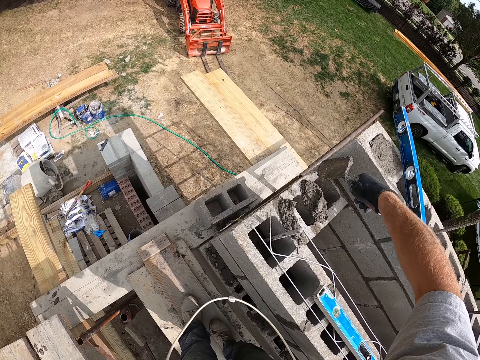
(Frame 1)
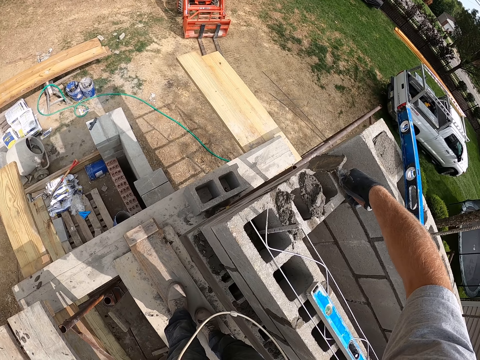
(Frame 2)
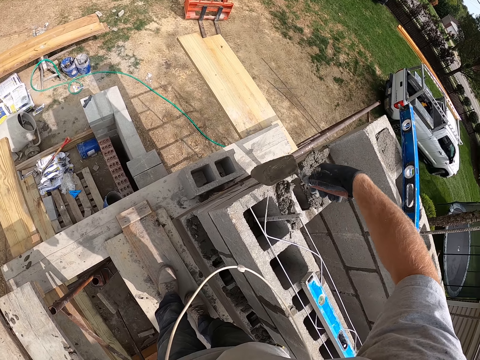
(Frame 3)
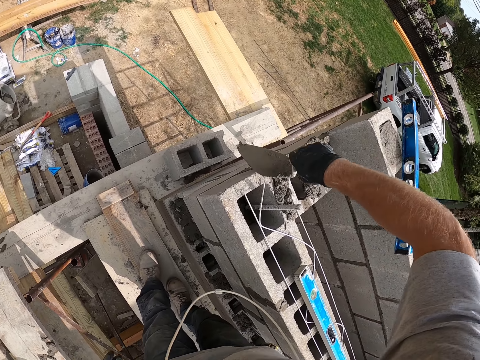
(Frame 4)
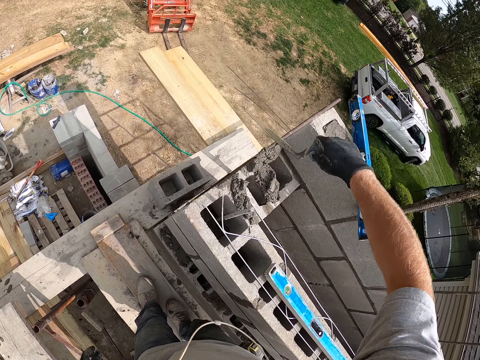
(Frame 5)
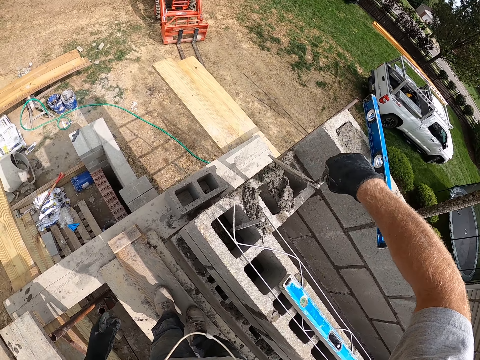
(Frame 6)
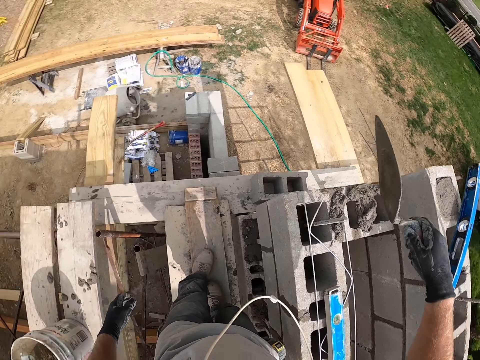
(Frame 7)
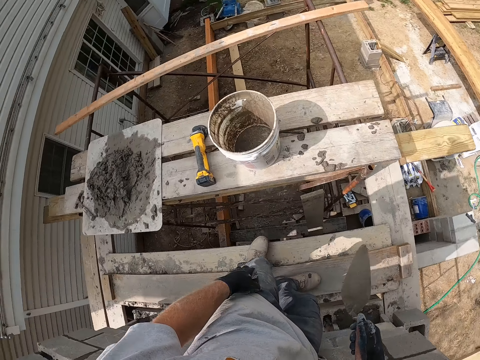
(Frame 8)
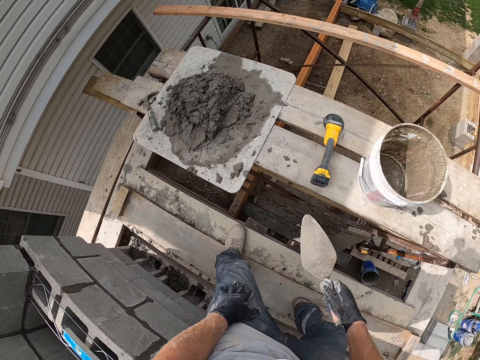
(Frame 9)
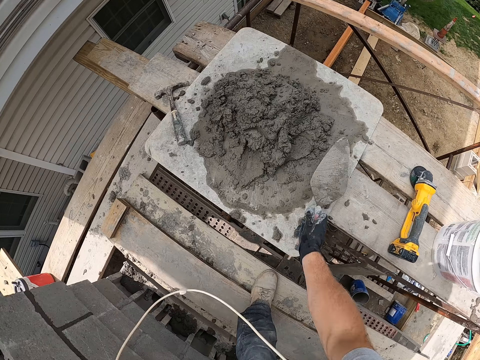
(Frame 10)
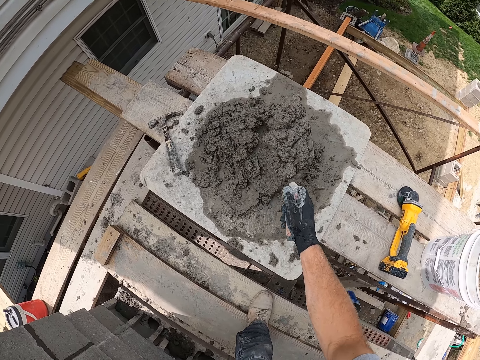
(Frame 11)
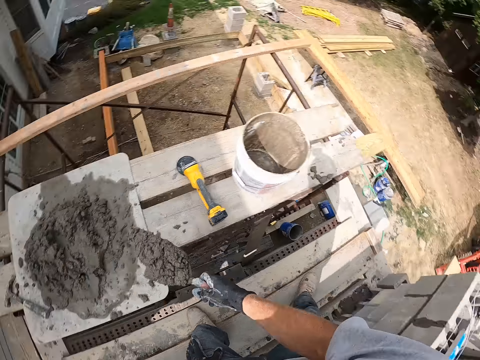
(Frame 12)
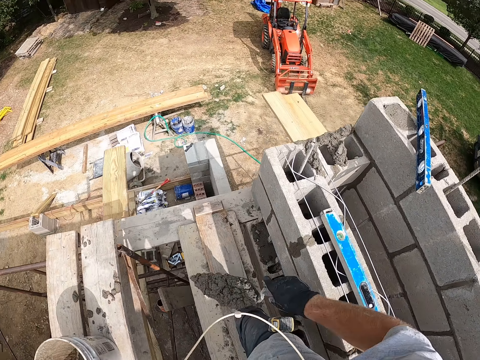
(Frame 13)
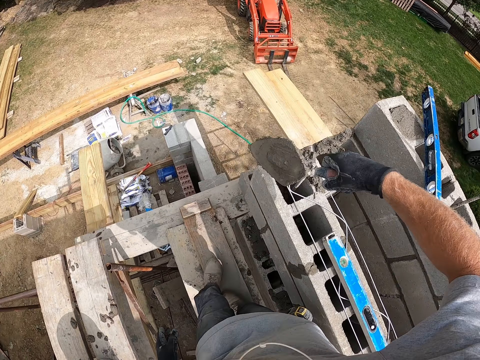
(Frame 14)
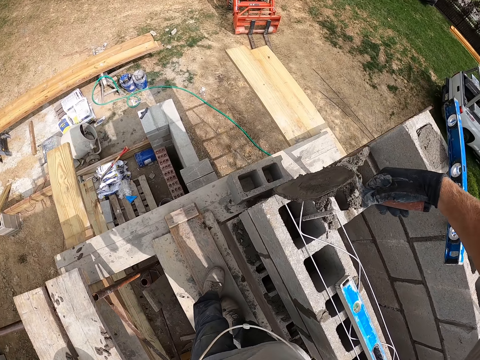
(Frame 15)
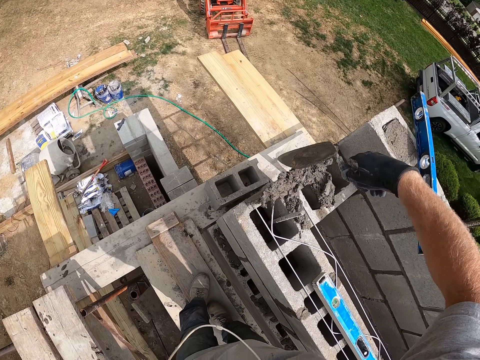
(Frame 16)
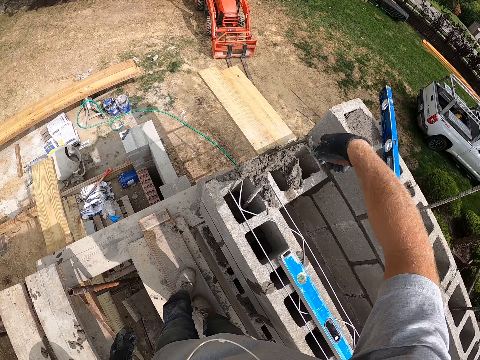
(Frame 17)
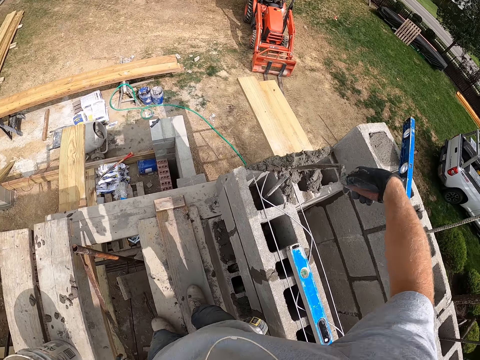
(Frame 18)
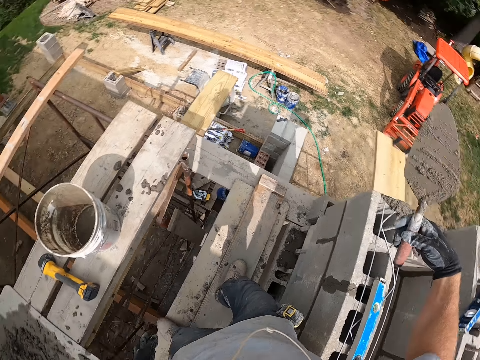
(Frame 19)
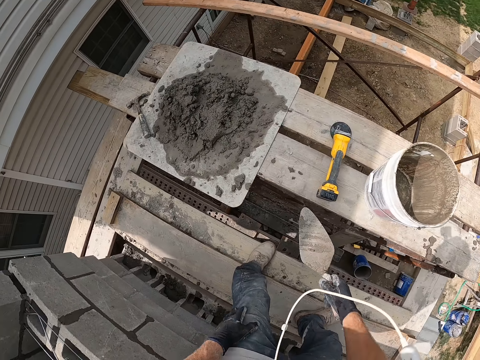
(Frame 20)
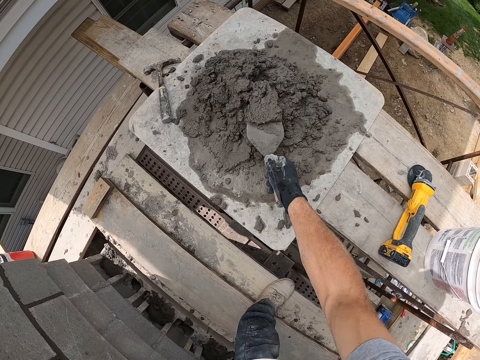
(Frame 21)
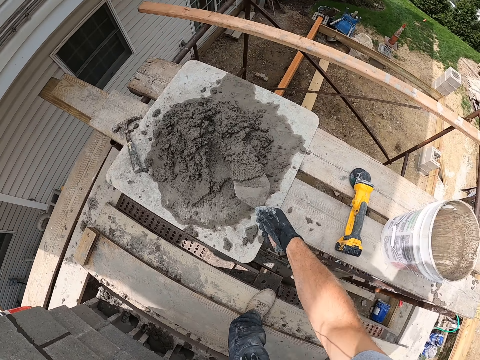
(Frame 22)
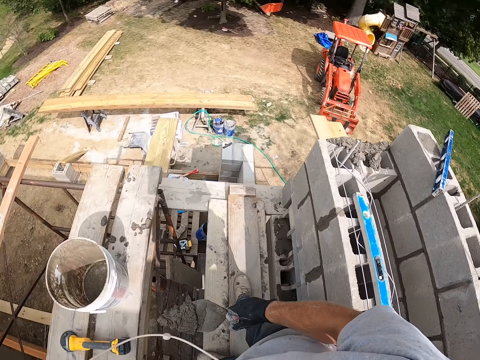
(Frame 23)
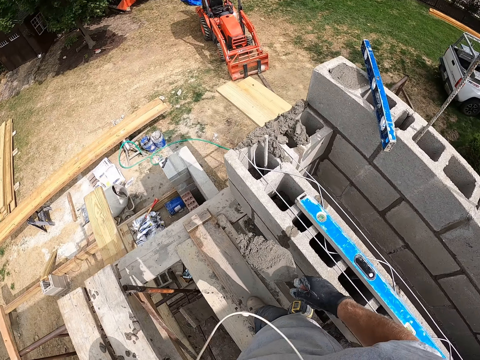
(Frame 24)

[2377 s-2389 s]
The camera wearer puts concrete on the brick. They move a step. They pack cement from the concrete block with the trowel. They move a step. They pour the cement into the concrete block with the trowel. They pack the cement from the concrete block with the trowel.

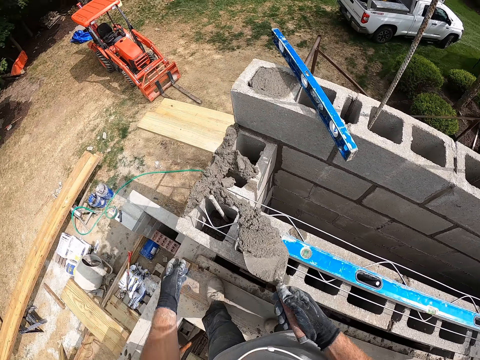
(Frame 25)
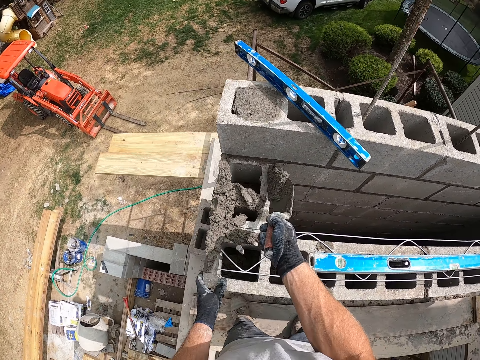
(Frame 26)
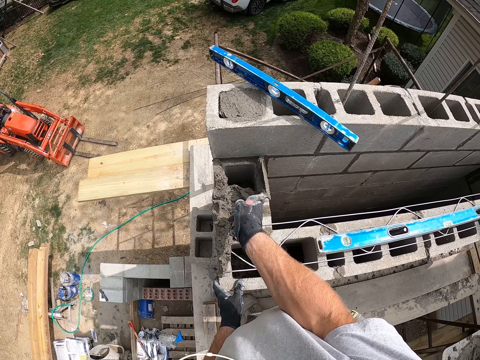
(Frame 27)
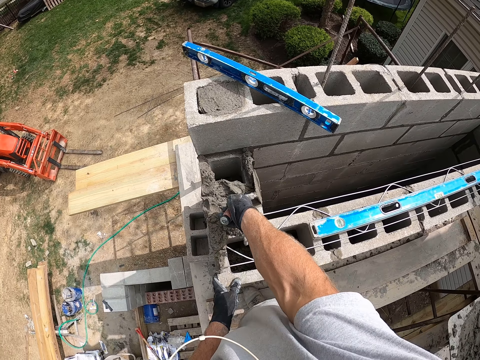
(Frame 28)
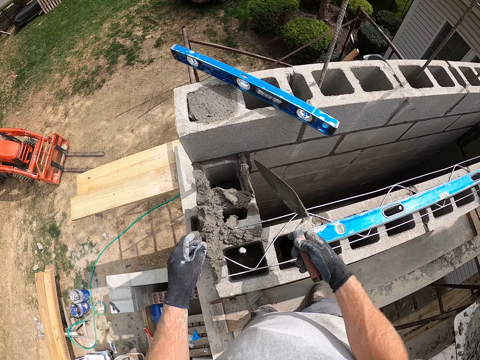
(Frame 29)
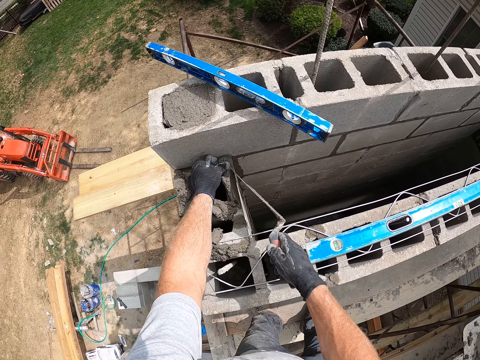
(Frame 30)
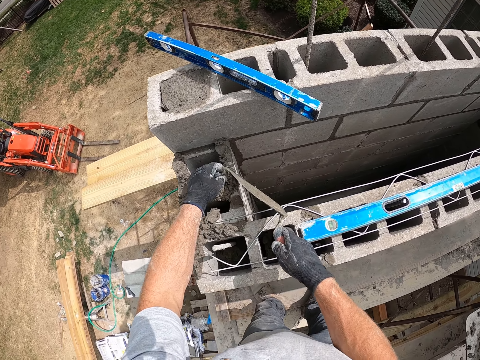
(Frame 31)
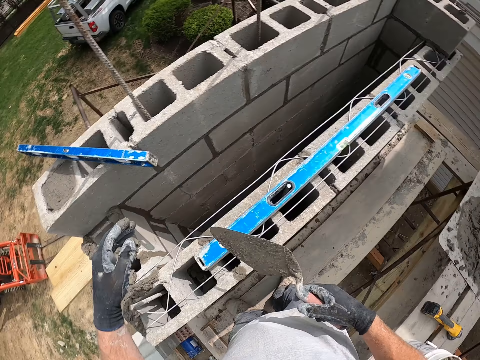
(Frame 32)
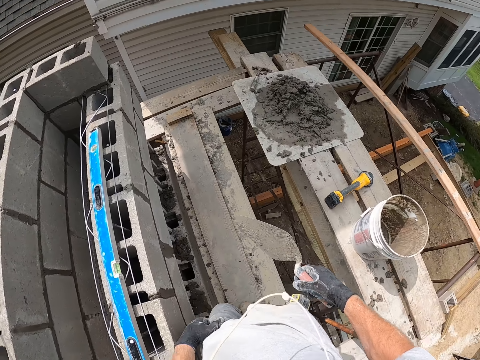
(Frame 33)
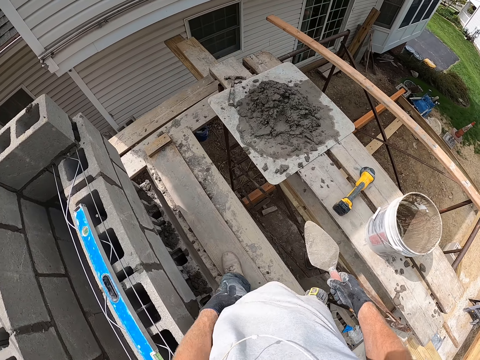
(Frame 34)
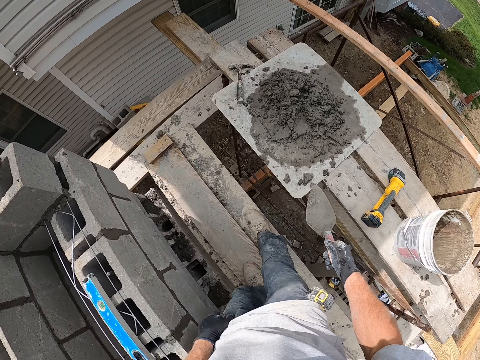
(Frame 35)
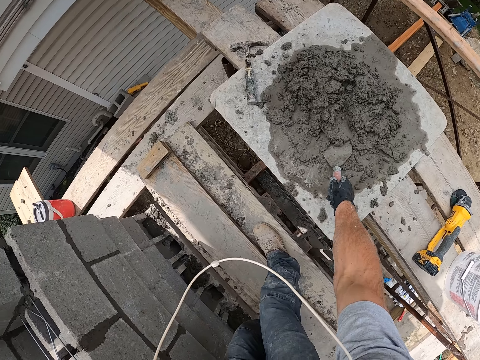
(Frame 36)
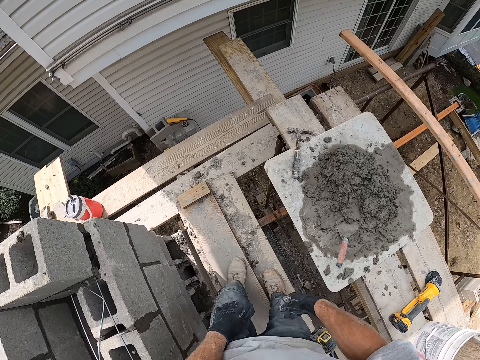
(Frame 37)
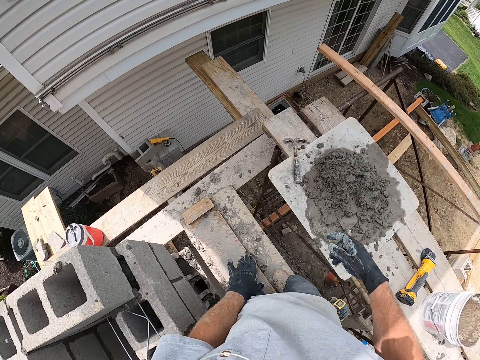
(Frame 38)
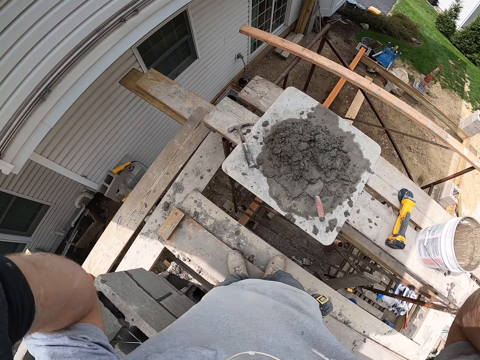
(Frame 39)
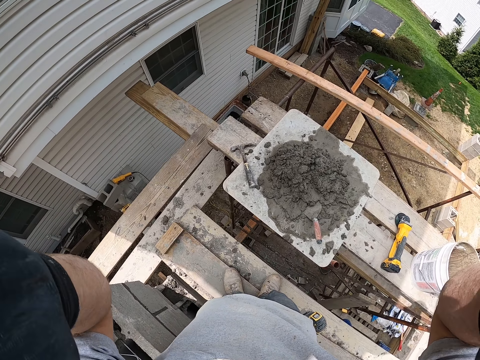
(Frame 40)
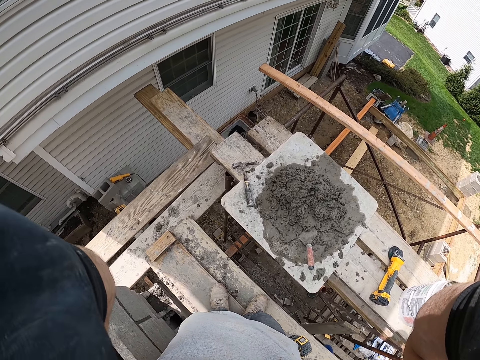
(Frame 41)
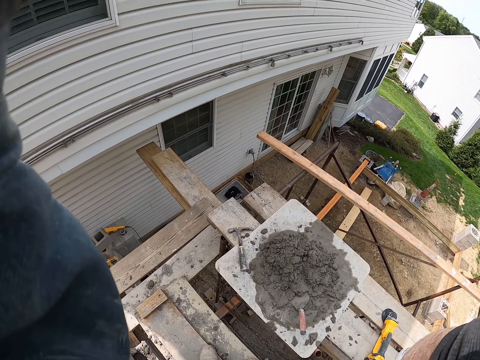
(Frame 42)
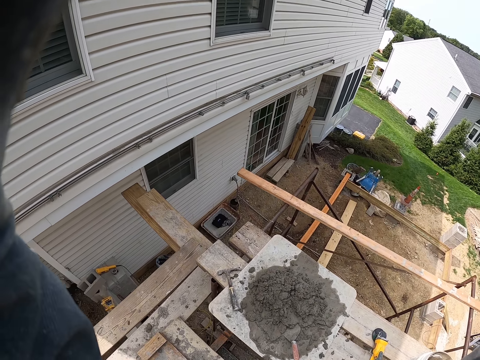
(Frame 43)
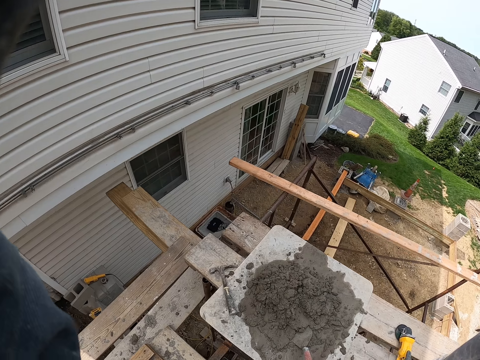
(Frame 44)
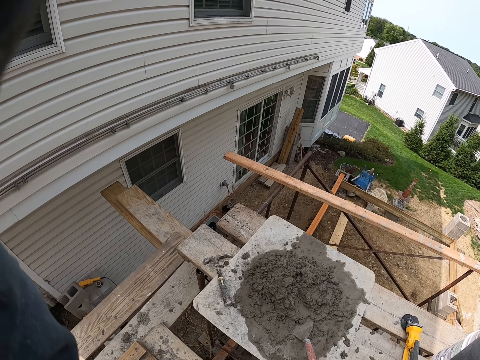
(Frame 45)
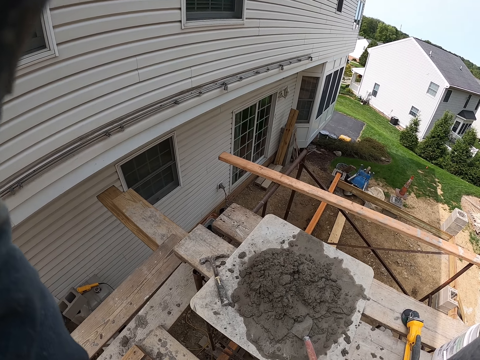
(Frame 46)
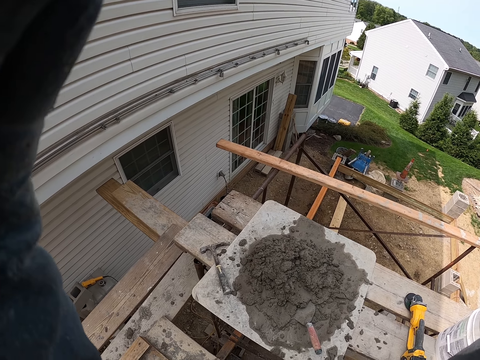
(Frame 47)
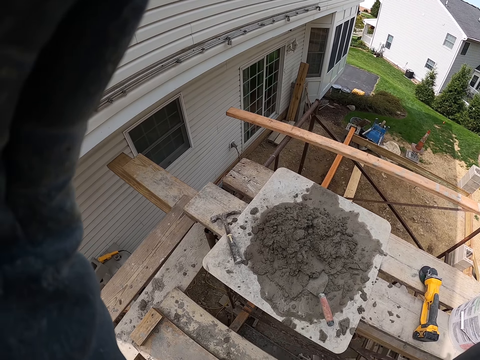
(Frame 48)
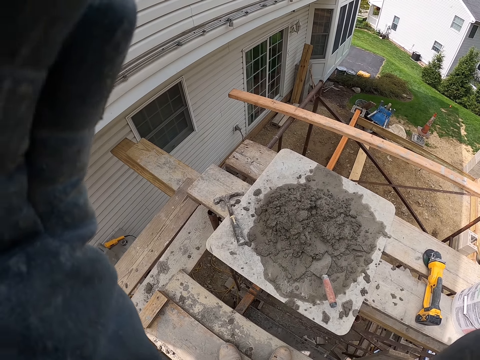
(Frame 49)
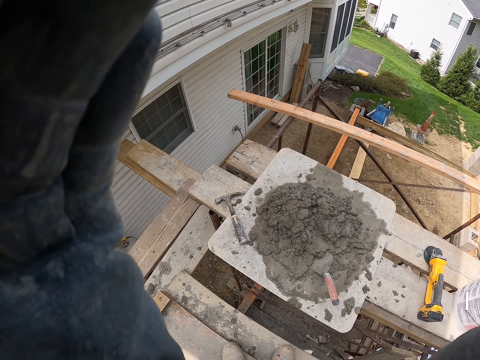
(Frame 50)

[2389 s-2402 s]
The camera wearer moves a step. He pours the cement into the concrete block with the trowel. He adjusts the cement on the concrete block. He walks around the construction site. He drops the trowel in the cement. He adjusts the camera with his hands.

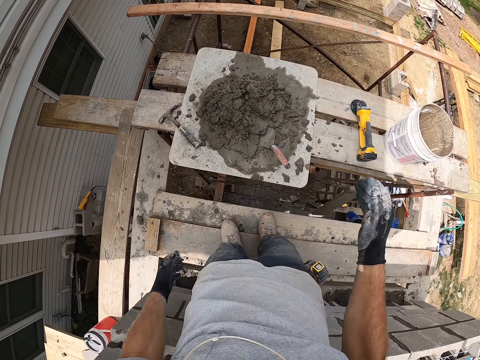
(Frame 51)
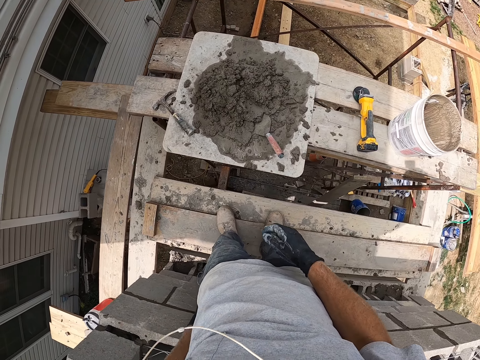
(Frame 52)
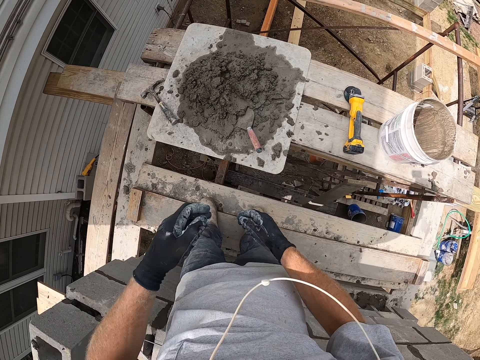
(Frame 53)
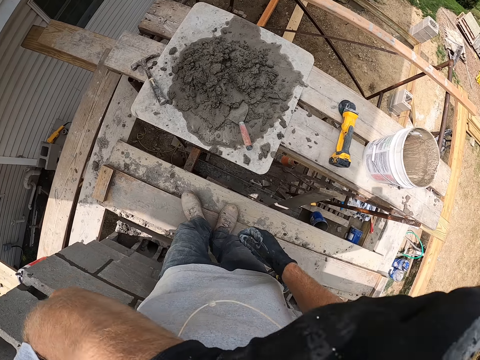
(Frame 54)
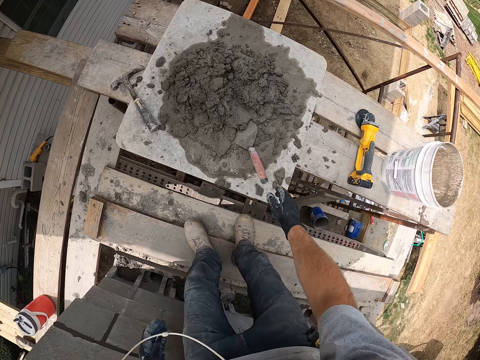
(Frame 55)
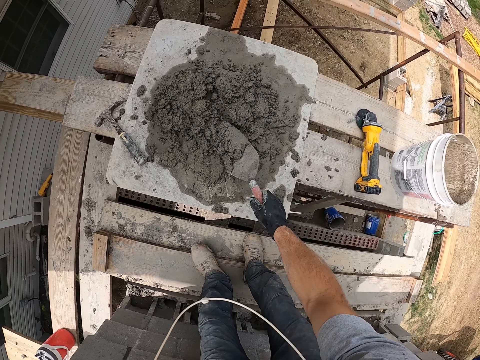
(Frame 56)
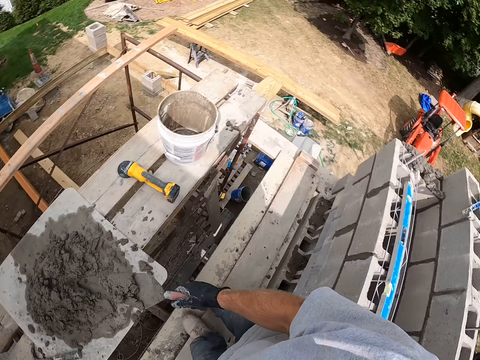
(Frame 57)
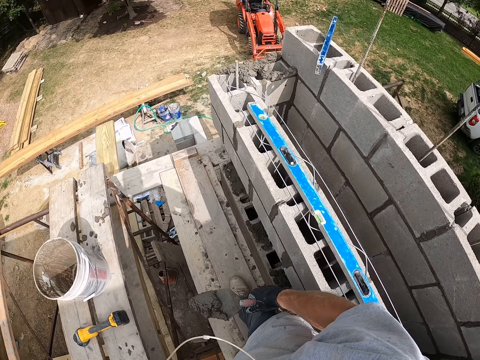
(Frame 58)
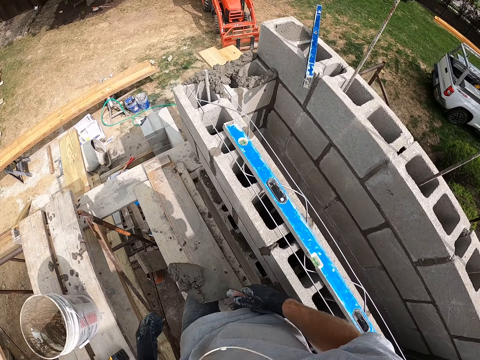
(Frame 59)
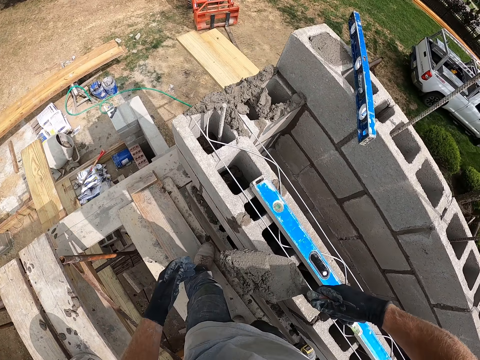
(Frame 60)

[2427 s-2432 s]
The camera wearer rubs the face. They pack cement from the concrete block with the trowel. They move a step.
